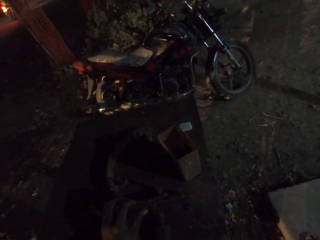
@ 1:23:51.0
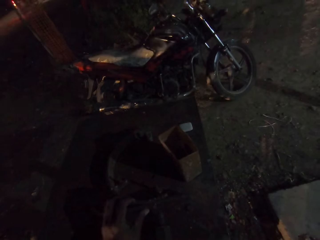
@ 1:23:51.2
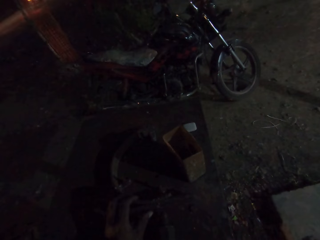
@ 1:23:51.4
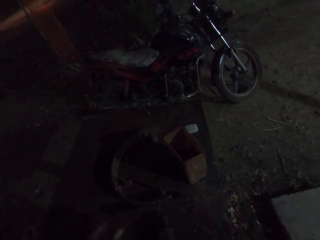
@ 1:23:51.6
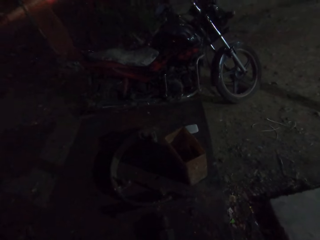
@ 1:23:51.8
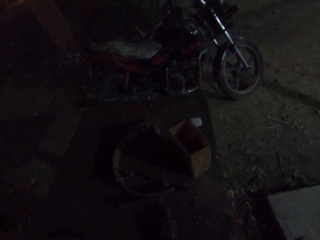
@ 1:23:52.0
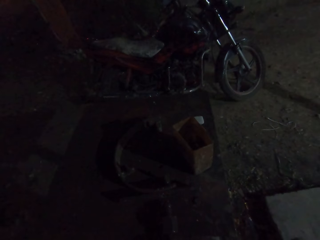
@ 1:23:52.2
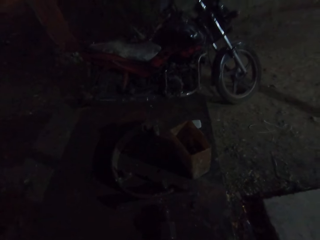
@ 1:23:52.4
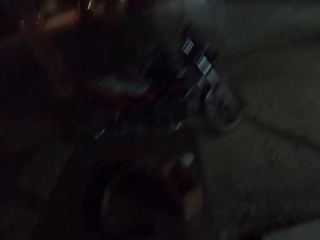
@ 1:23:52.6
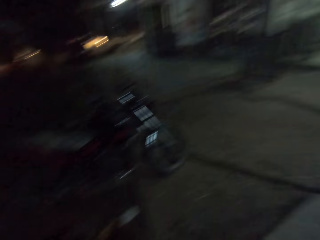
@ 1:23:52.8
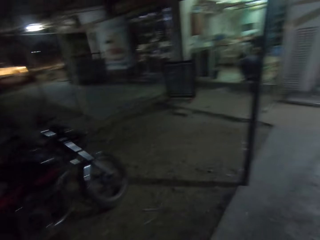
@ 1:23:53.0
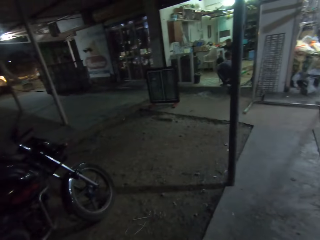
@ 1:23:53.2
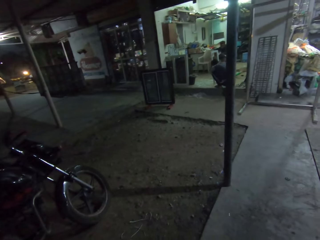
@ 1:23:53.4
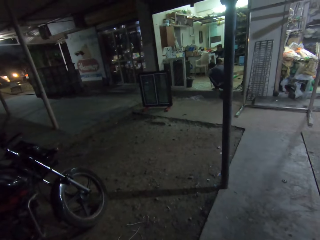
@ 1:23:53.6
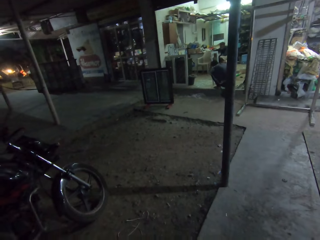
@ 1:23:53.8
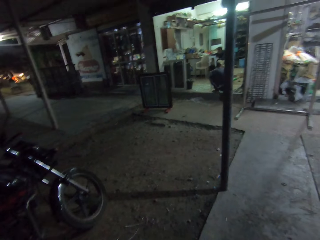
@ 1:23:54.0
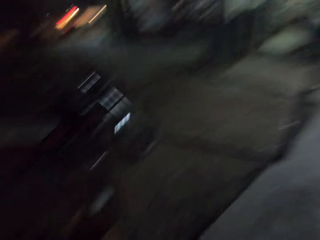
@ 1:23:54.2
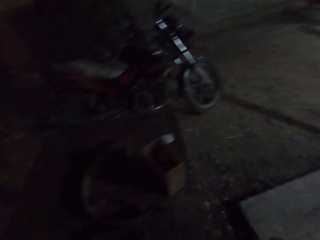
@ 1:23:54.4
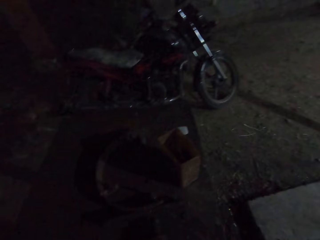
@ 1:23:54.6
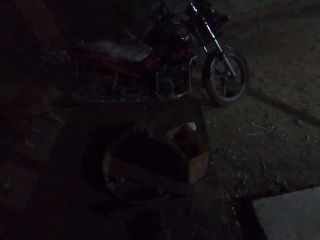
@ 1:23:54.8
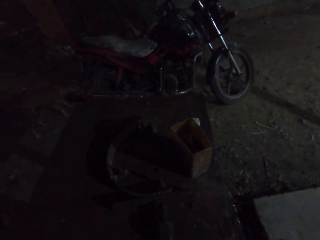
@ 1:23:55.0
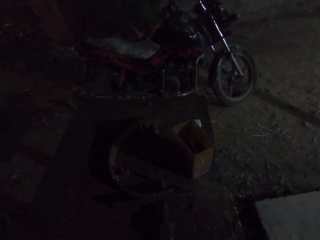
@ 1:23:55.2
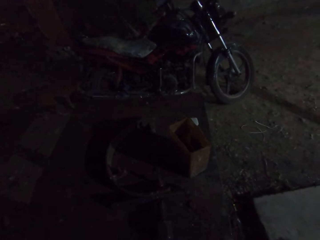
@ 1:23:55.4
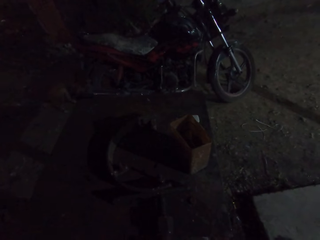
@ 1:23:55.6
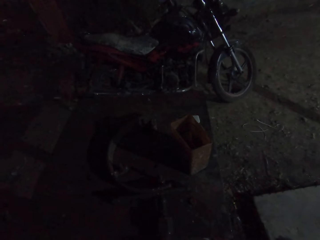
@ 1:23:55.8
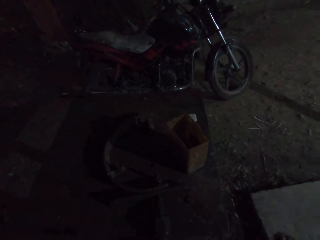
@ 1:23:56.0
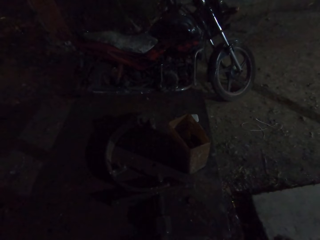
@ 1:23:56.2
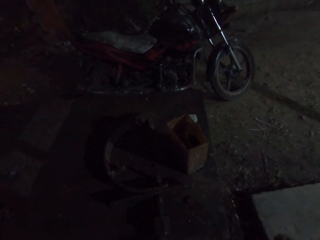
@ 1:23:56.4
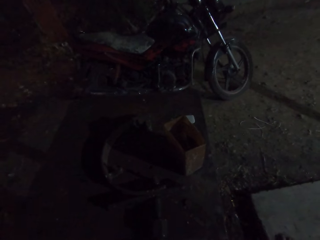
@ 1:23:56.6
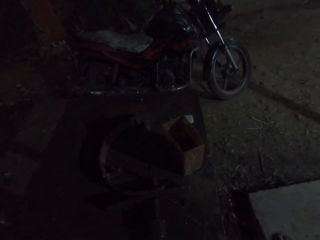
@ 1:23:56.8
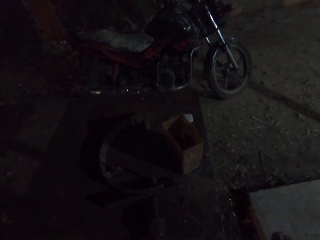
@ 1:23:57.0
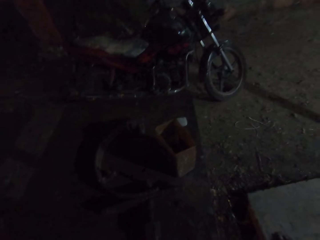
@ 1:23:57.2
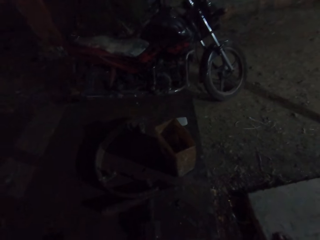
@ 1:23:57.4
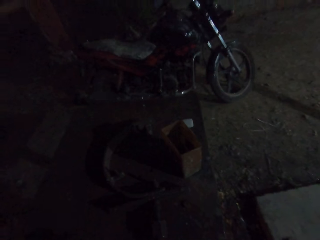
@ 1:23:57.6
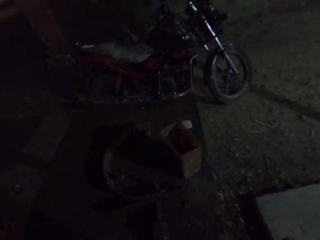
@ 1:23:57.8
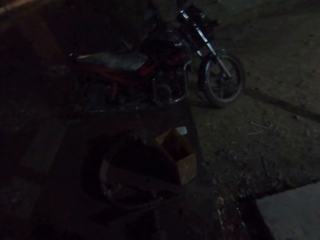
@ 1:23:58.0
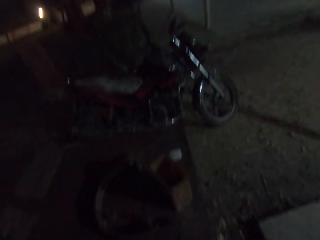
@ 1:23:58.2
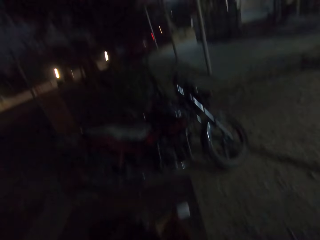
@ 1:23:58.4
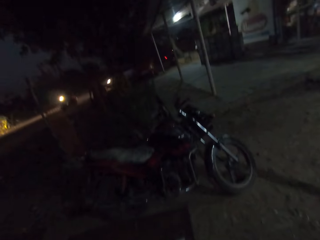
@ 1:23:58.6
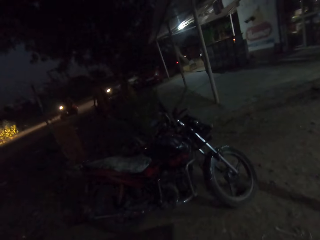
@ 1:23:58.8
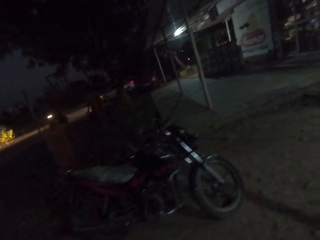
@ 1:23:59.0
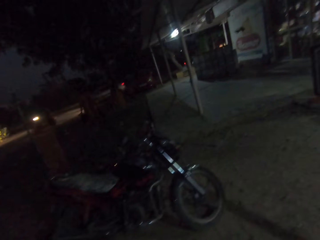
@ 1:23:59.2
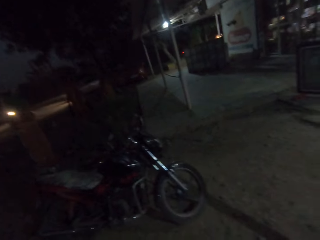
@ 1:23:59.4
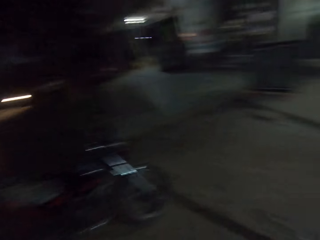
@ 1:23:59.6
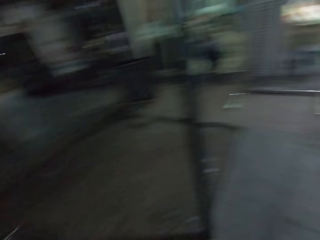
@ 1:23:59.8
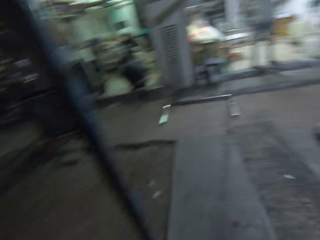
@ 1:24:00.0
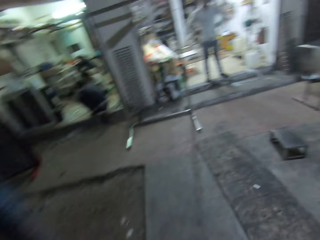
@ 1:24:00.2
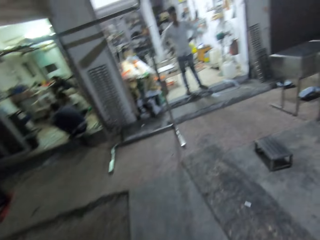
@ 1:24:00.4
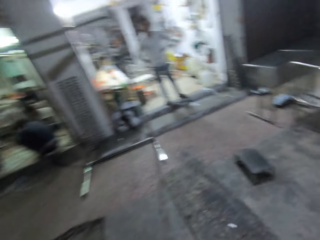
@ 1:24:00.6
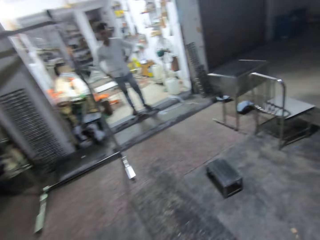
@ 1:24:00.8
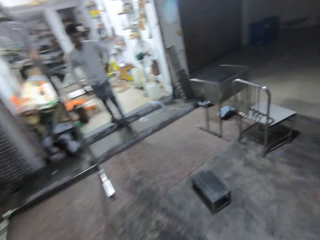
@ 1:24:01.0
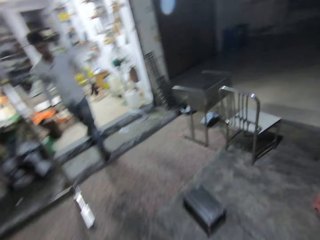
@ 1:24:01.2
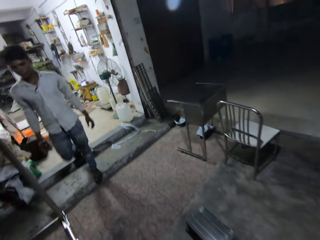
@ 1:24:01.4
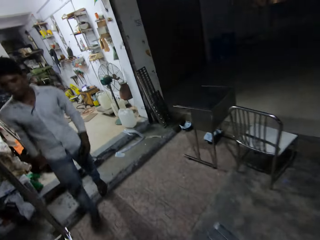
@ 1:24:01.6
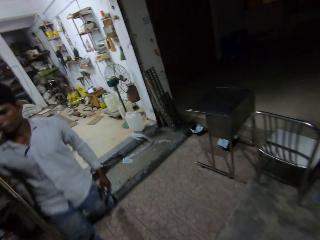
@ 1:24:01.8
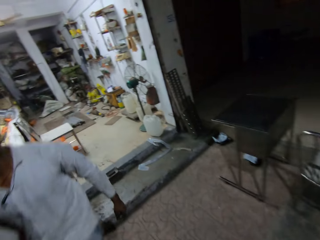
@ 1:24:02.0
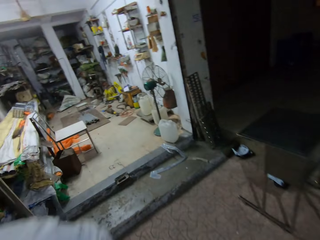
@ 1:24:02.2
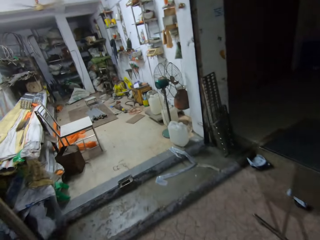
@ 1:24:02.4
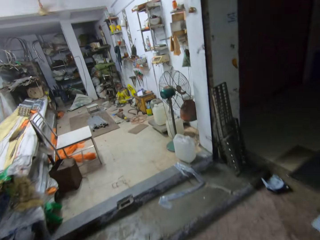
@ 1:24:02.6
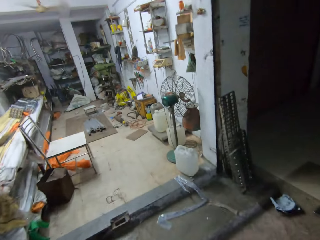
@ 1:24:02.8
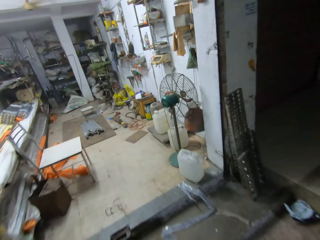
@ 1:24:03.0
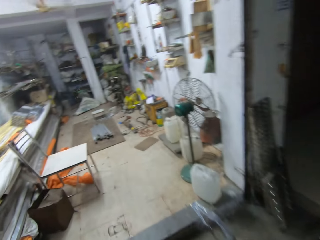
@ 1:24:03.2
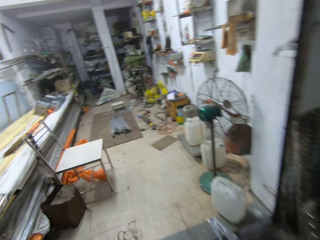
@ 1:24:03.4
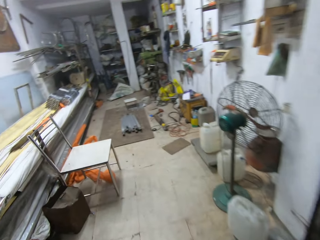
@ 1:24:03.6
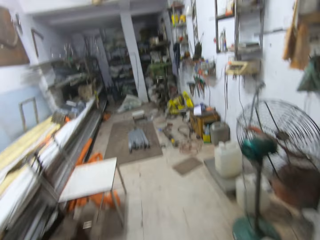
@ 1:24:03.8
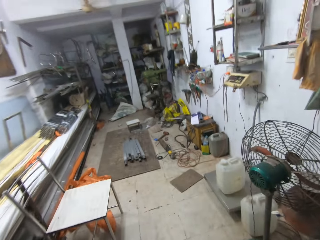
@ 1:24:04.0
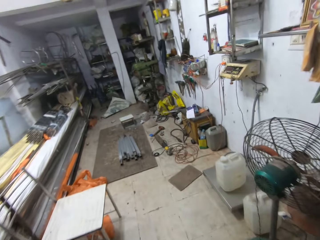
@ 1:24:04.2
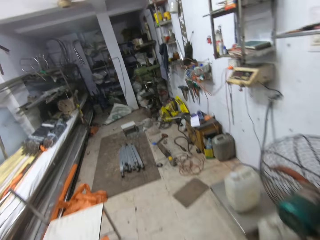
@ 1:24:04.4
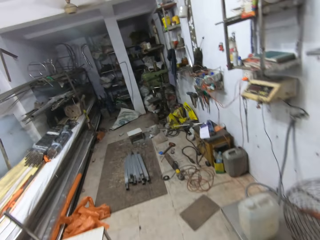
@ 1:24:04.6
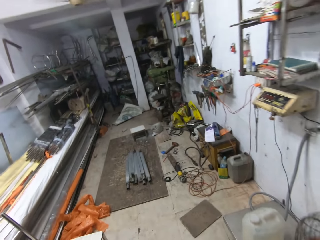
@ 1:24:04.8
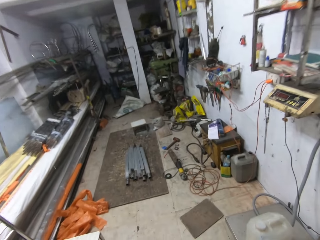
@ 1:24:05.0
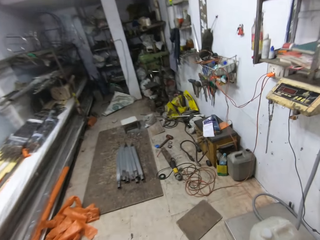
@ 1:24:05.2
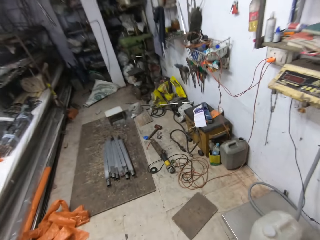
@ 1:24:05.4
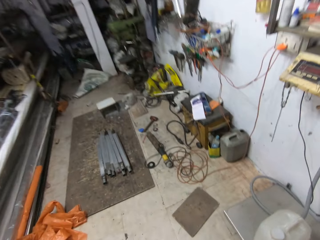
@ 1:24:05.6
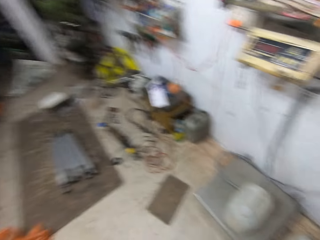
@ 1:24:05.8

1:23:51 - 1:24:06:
The camera wearer stares at the store. They stare at the dog. They walk in the room. A man walks out of the workshop. The camera wearer walks into the workshop.

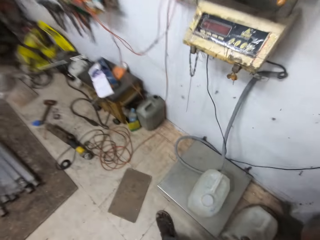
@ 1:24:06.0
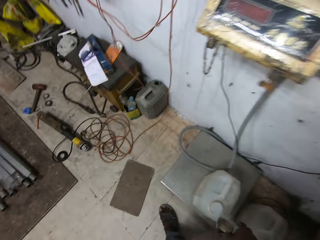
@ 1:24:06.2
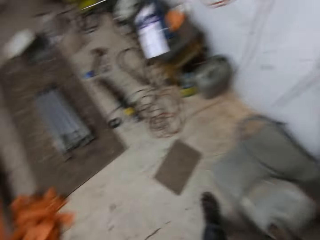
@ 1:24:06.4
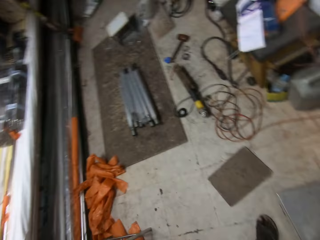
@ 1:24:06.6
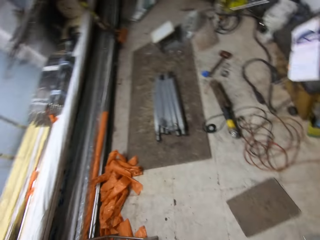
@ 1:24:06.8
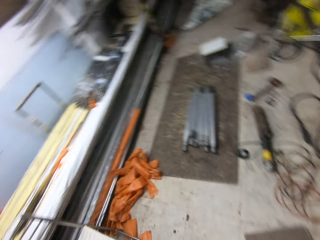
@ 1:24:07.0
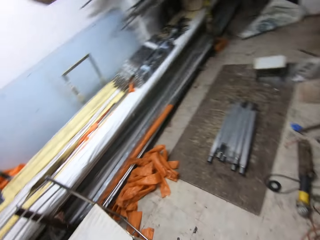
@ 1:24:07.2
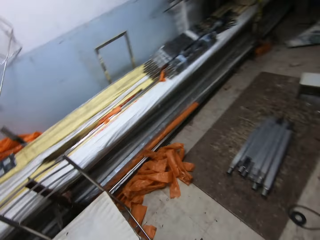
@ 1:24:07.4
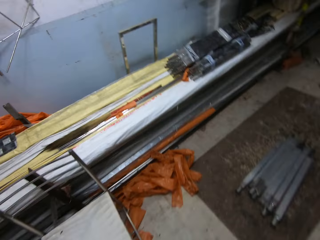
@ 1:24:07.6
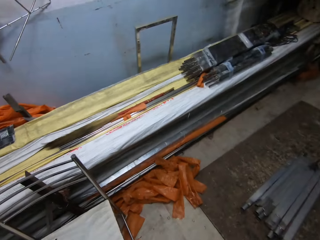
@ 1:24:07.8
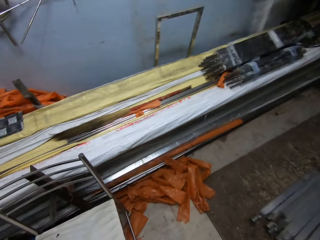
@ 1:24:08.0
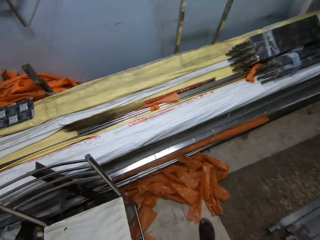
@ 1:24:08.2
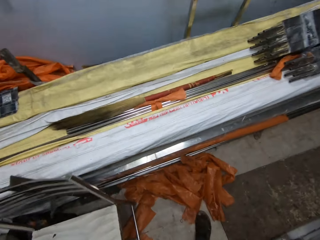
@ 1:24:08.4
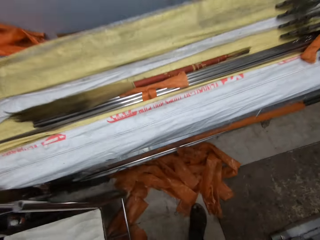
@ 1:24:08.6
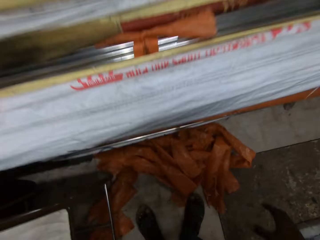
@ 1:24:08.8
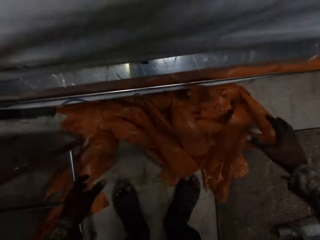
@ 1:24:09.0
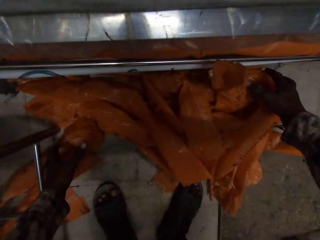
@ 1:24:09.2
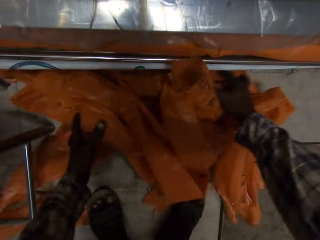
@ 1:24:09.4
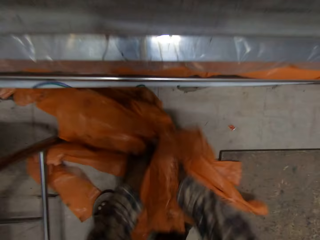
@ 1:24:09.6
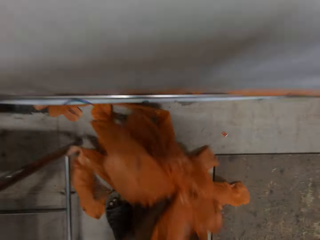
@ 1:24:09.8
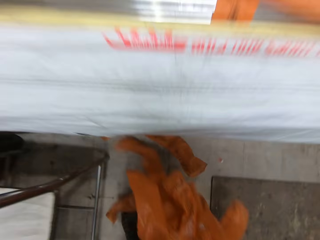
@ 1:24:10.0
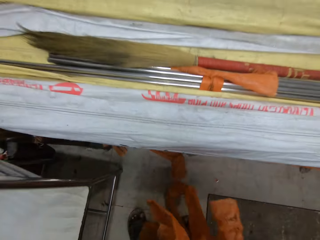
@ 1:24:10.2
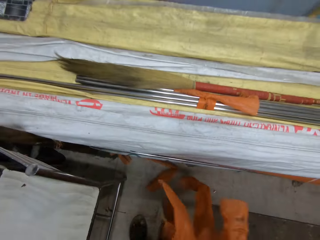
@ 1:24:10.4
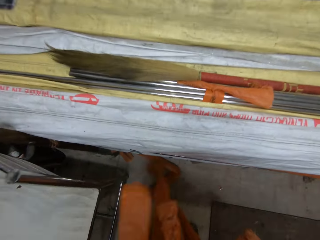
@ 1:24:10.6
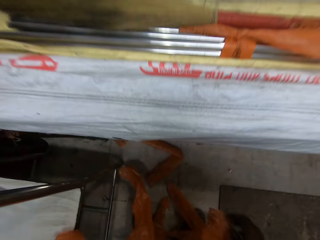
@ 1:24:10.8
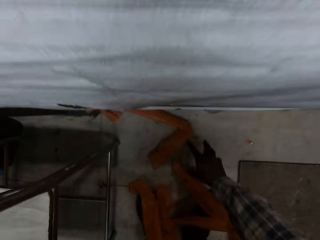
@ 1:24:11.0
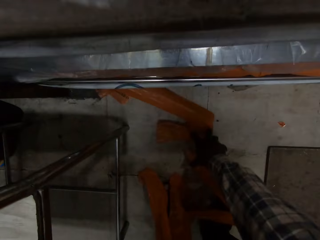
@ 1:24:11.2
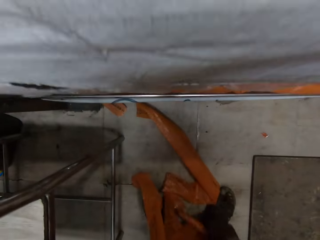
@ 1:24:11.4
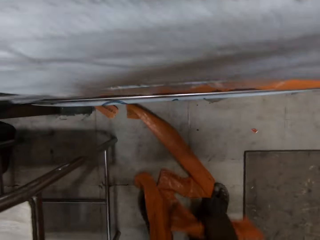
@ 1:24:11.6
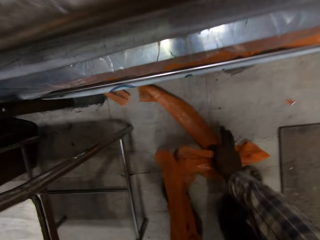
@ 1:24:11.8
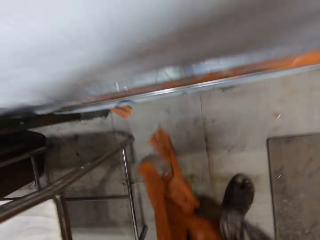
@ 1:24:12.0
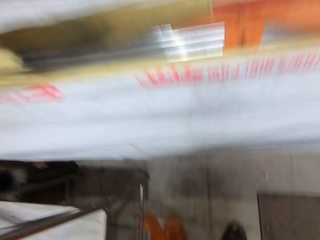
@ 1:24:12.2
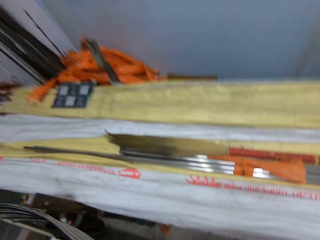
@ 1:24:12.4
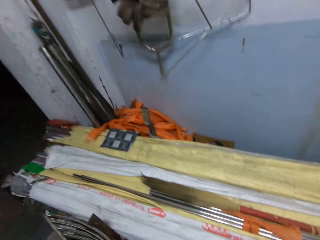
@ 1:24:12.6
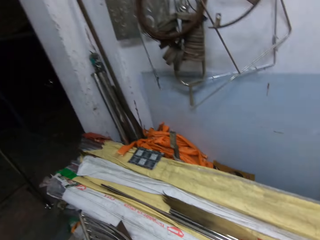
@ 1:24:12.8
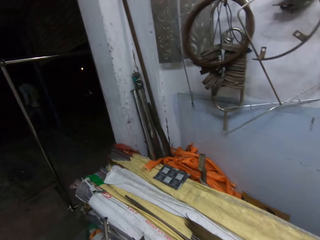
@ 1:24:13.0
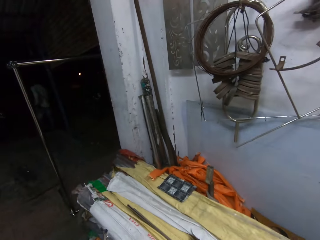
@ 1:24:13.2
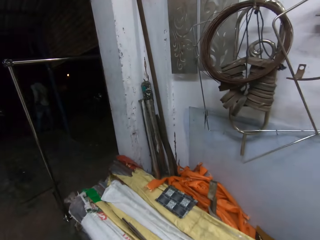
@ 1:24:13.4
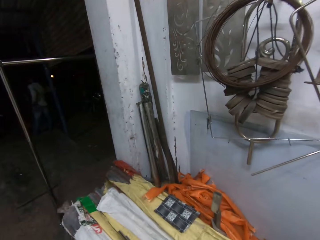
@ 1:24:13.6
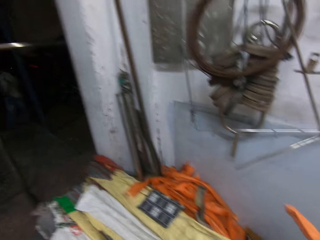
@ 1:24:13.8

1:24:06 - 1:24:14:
The camera wearer drops the cup on the keg with his right hand. He picks some rubber packs from the ground with both hands.
